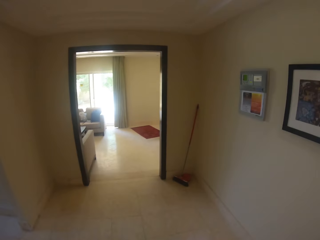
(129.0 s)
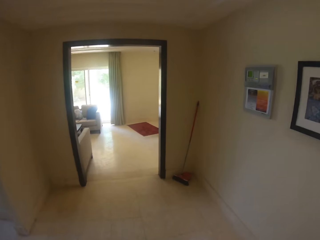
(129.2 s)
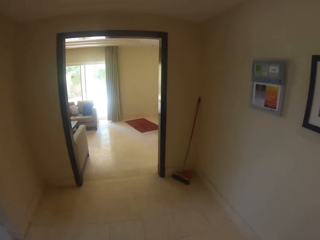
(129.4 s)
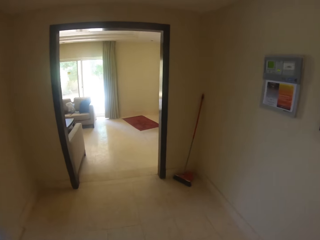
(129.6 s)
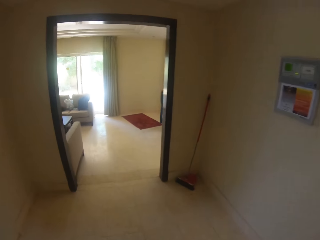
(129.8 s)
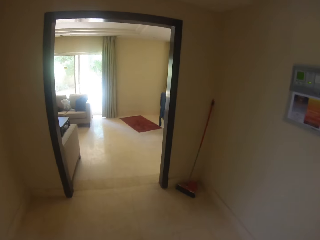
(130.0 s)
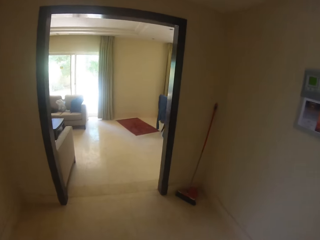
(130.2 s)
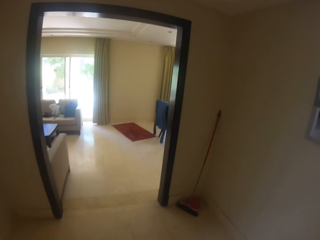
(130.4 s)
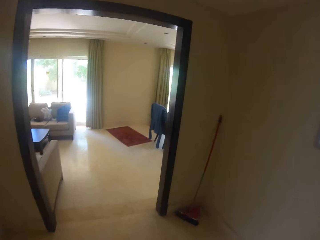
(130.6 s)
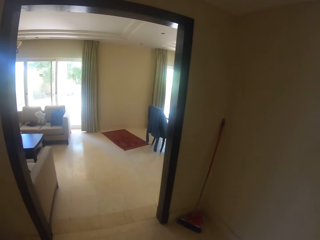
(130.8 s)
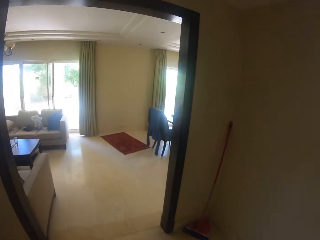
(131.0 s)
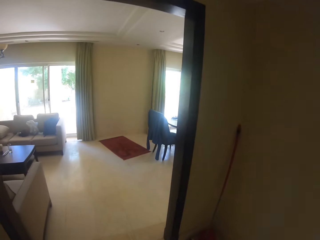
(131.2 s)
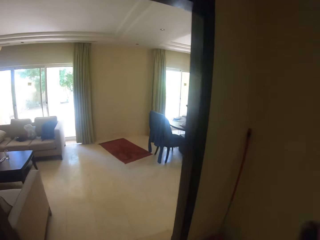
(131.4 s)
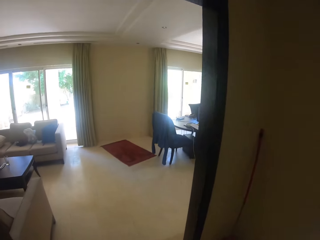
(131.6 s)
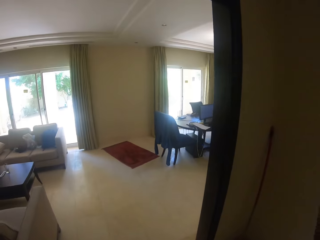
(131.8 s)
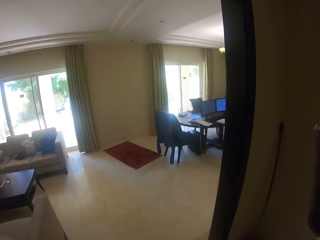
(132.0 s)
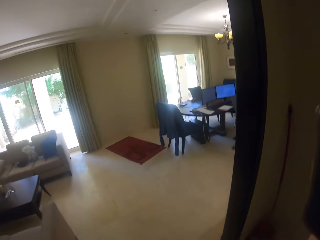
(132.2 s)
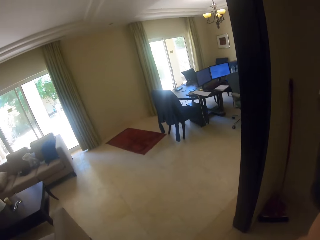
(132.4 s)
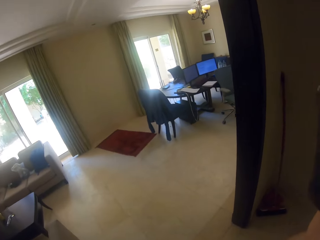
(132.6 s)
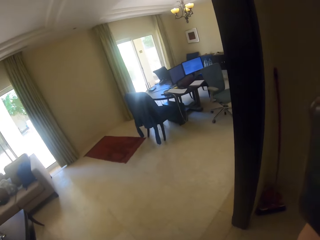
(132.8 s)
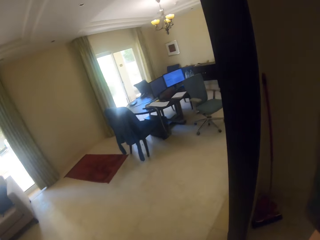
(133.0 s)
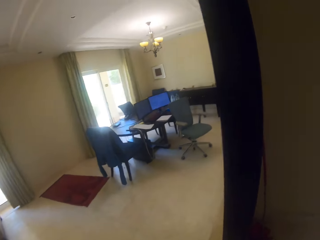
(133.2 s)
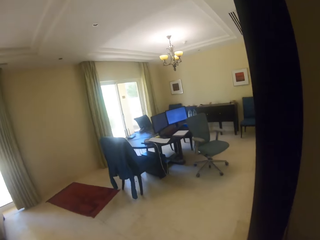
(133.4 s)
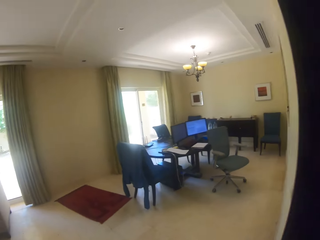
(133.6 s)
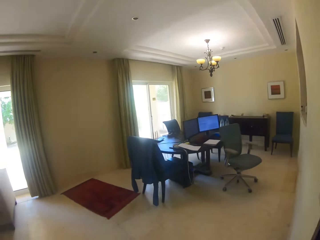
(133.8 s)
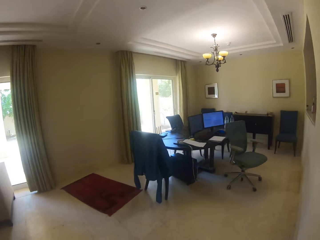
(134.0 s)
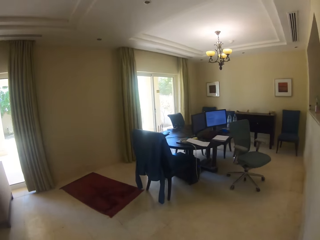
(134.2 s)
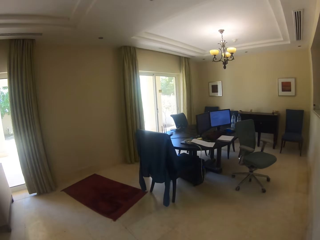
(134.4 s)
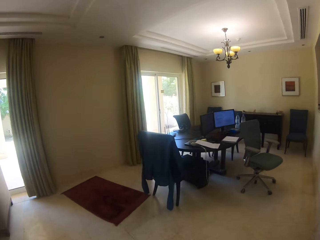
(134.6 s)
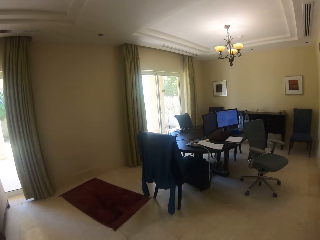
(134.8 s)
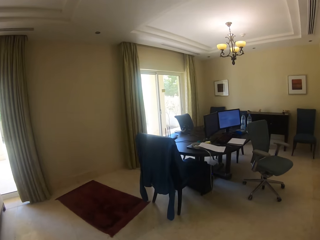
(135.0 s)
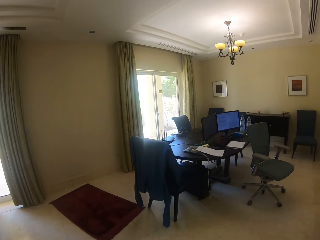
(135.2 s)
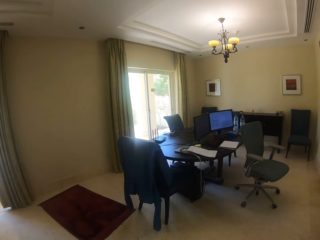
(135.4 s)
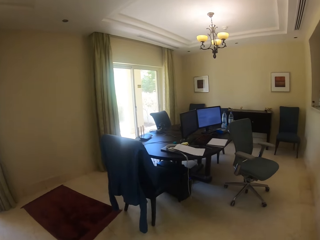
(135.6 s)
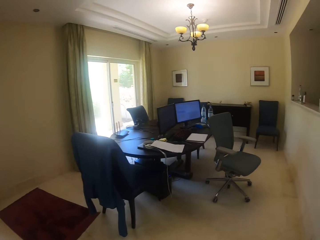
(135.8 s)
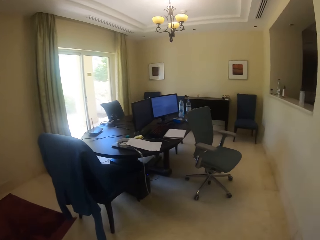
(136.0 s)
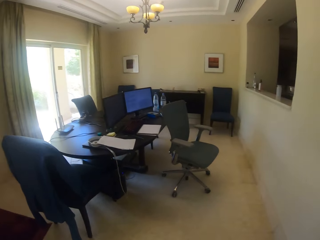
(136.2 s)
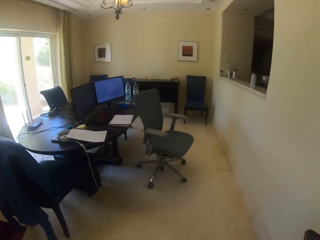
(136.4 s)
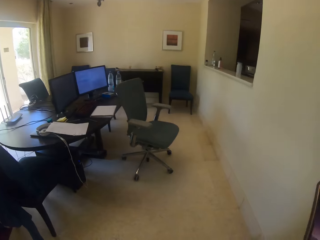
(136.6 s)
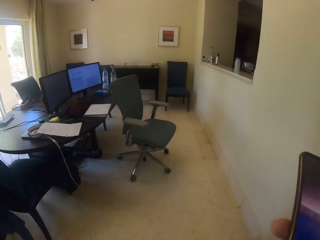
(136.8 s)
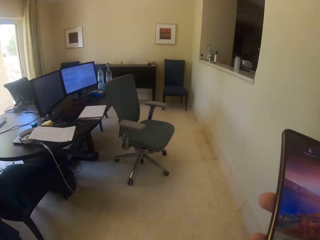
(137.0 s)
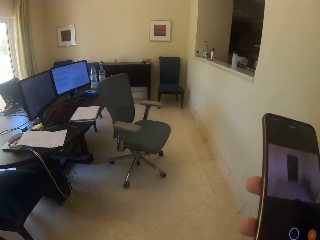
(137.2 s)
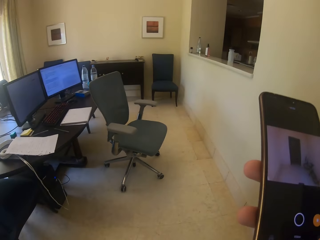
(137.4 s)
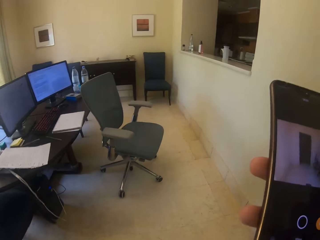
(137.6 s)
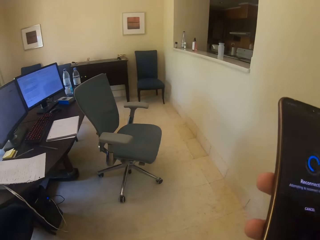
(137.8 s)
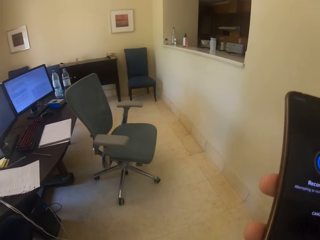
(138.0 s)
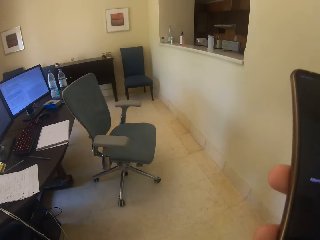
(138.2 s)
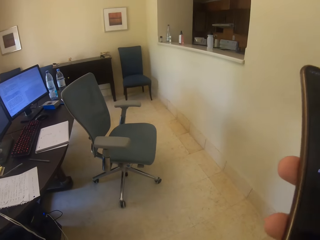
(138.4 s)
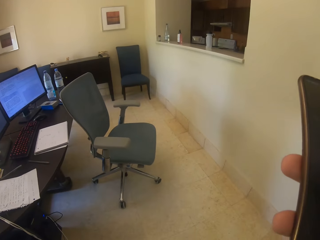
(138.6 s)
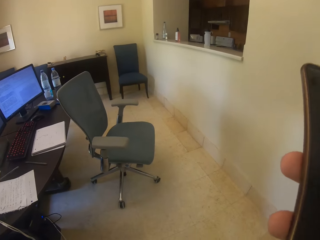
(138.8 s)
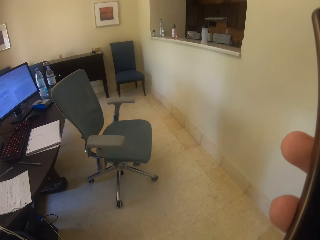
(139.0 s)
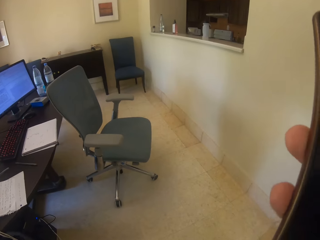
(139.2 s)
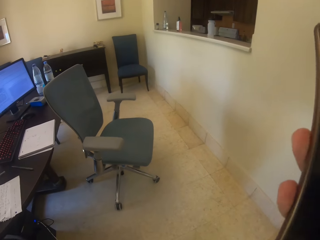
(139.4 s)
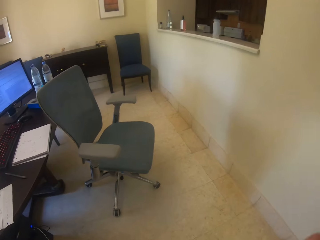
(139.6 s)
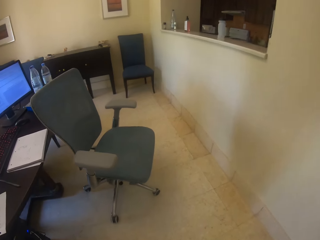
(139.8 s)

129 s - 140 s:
The camera wearer walks in the house. They scroll the phone.
